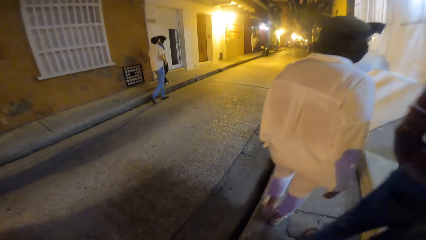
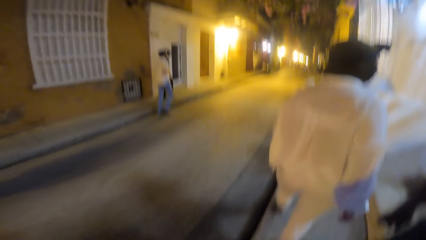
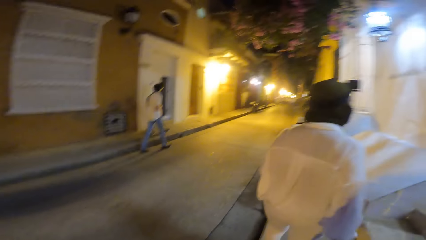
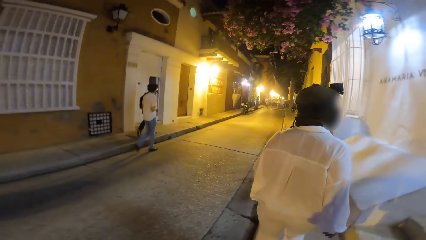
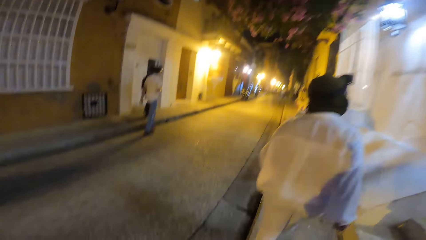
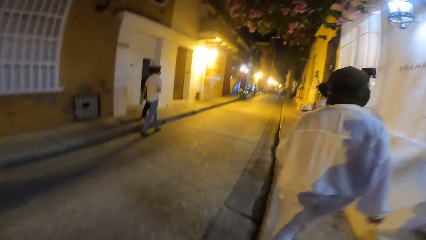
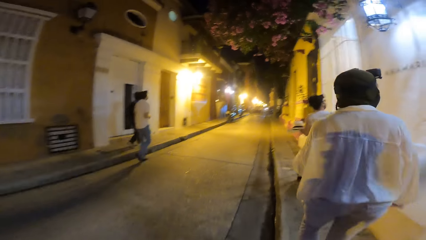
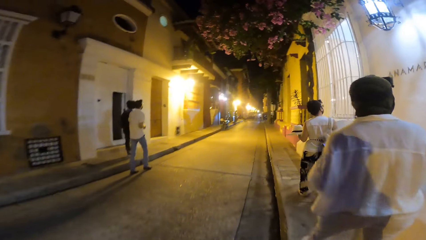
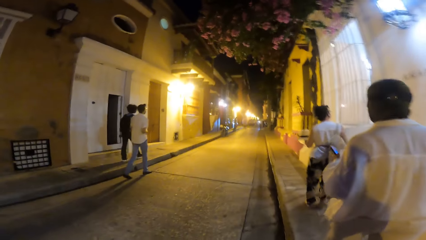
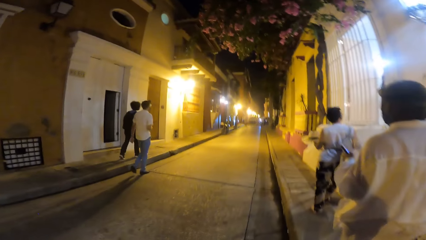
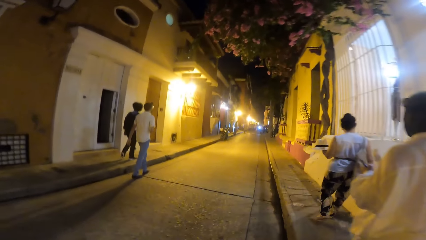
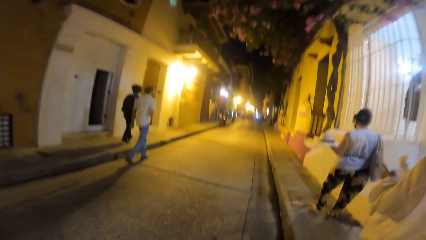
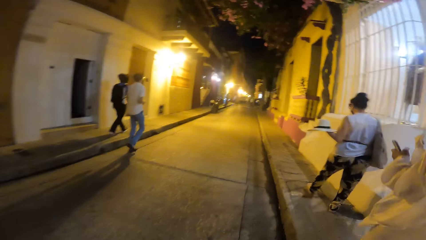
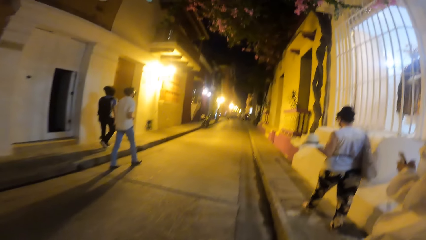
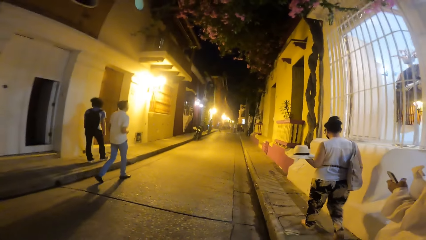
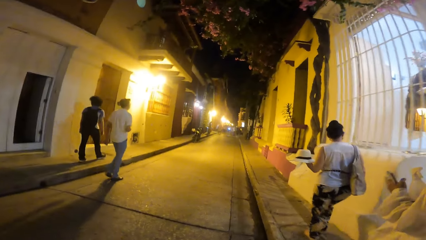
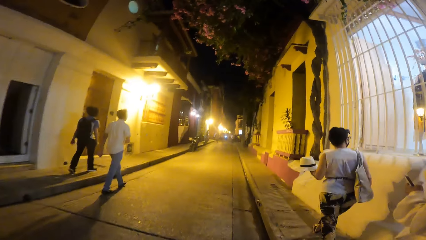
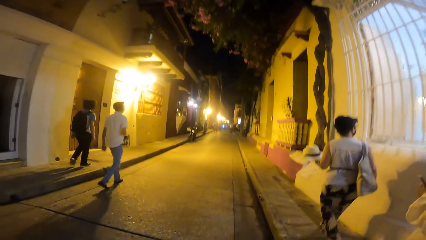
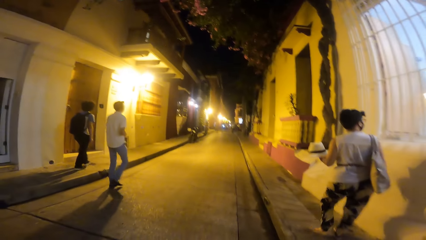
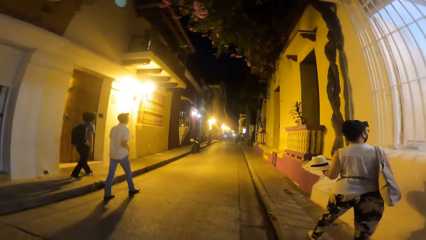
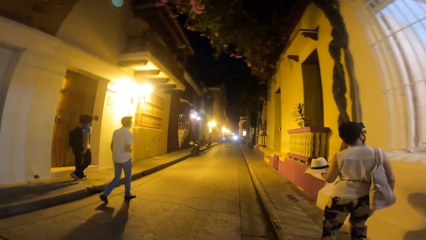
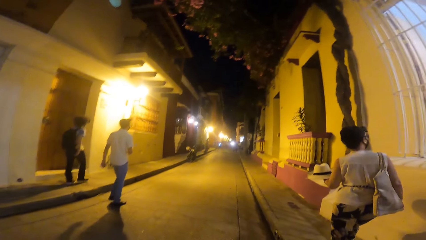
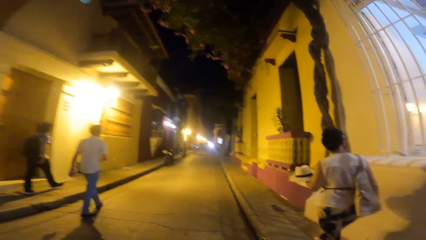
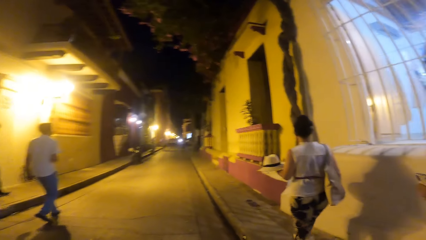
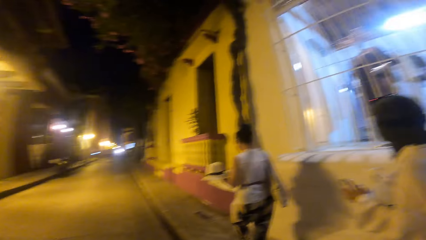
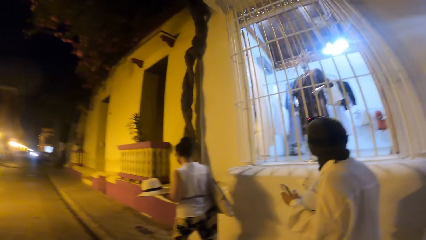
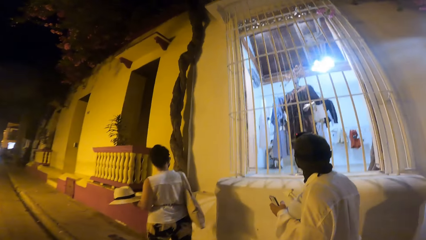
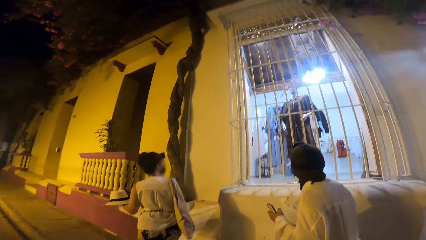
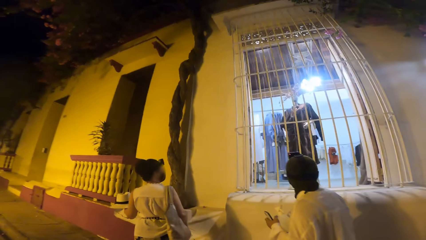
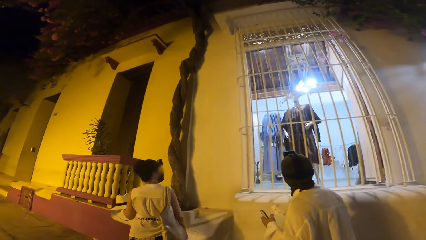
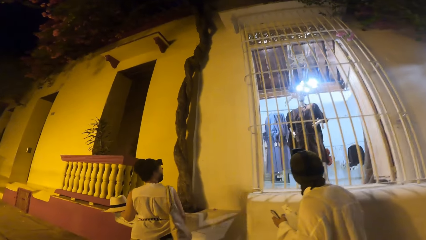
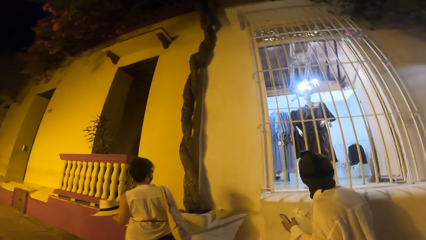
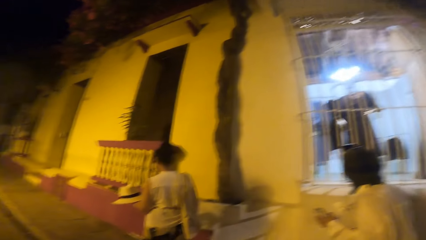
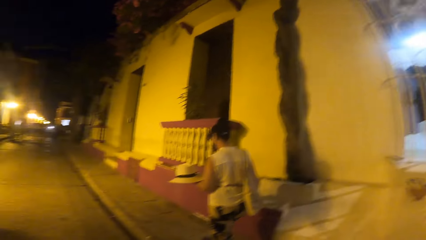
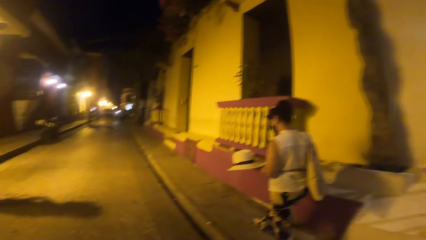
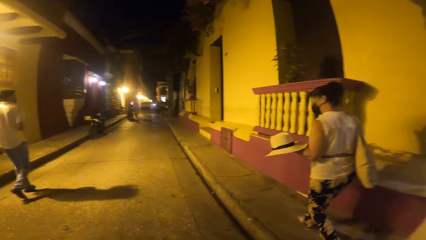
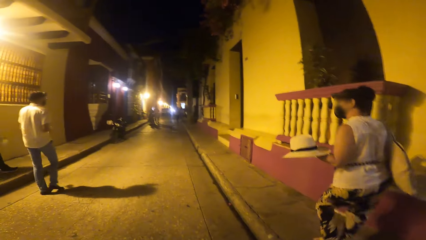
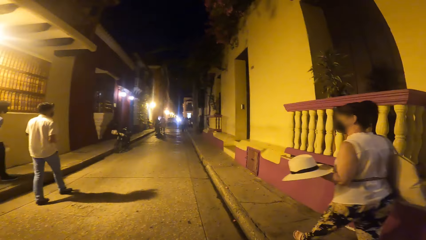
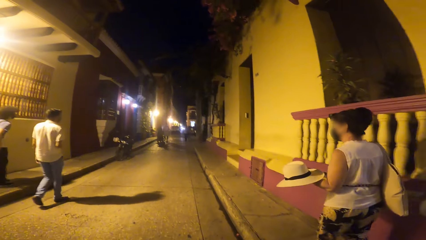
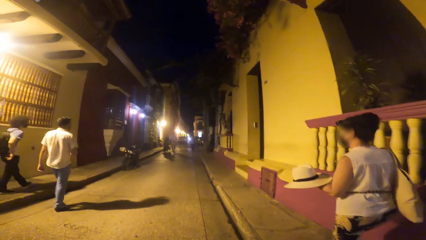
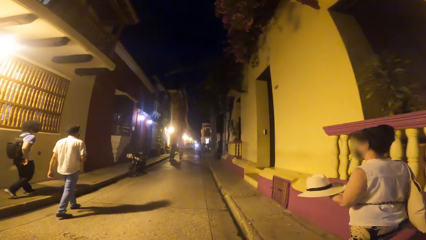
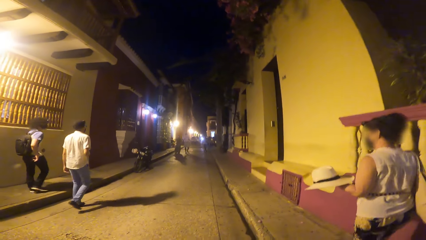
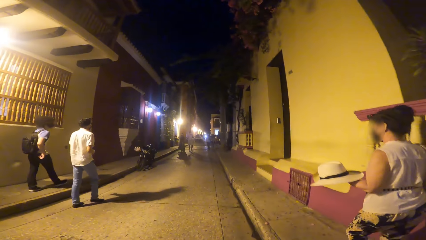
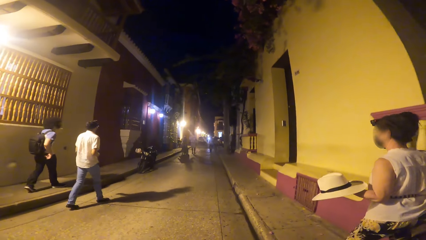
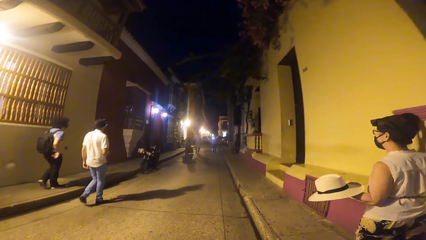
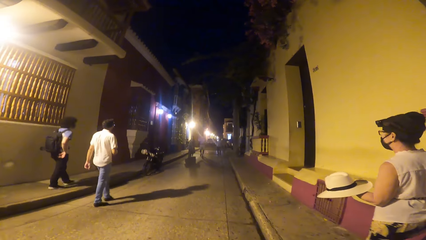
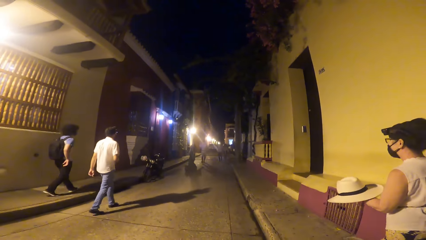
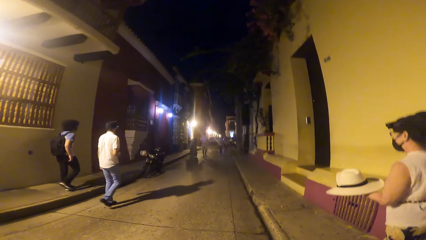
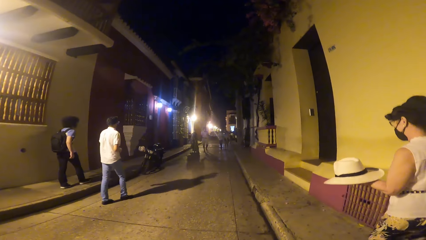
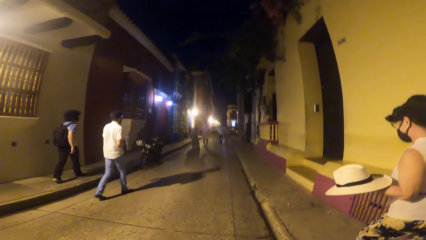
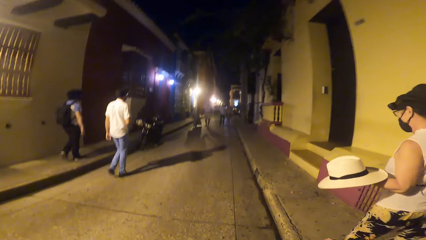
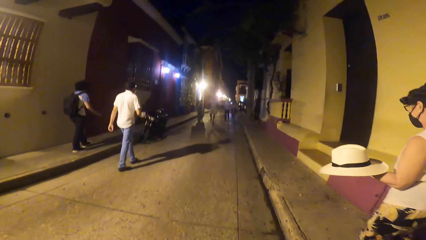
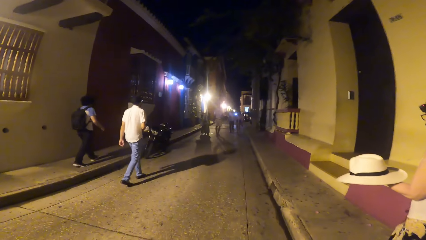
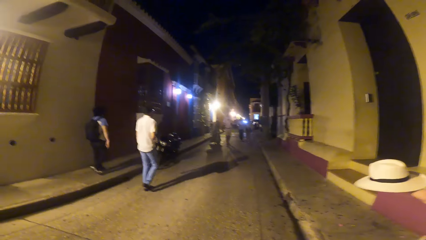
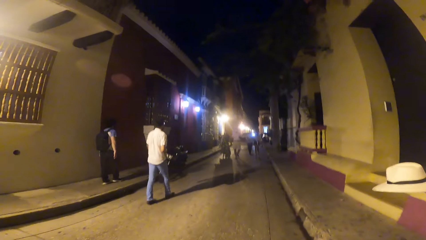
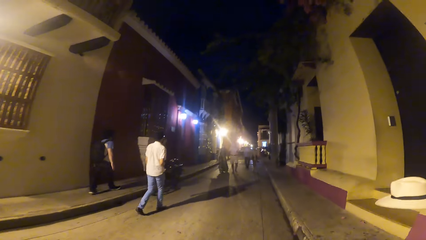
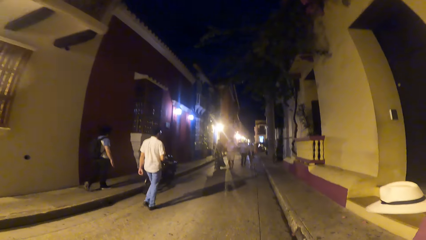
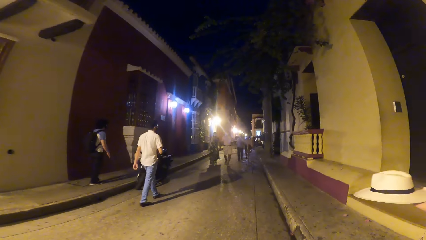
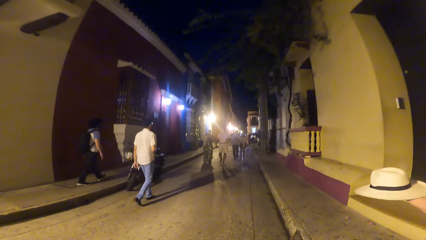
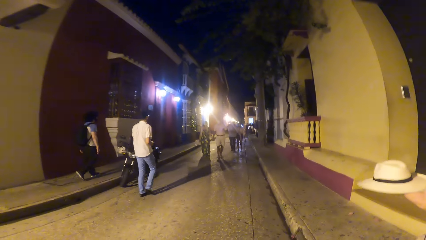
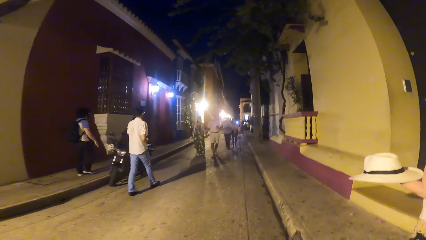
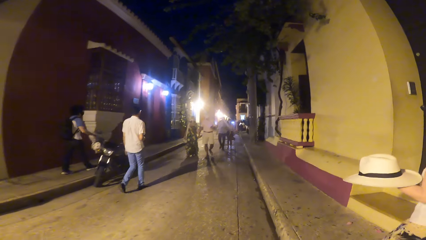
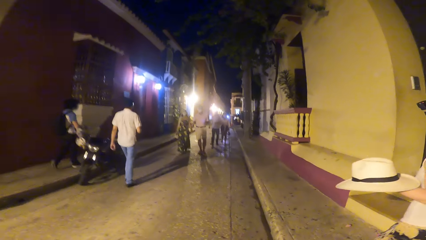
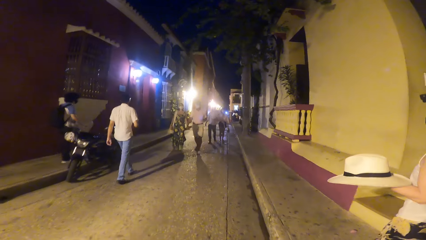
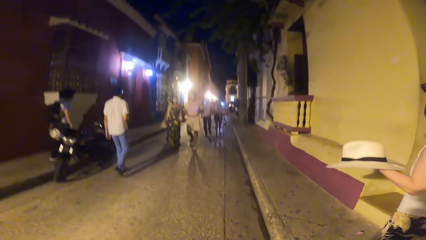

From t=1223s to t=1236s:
The camera wearer stares at a statue. They walk on an alley.

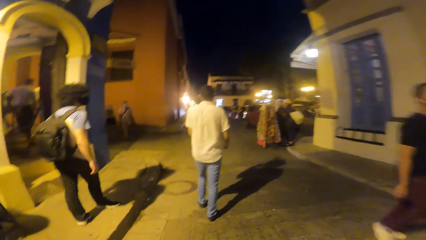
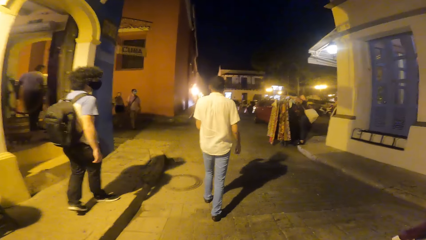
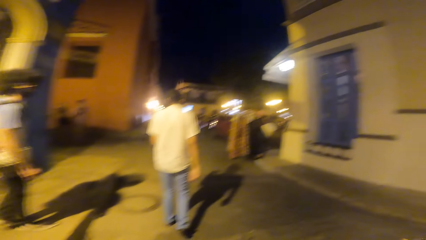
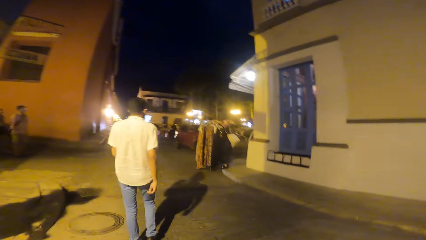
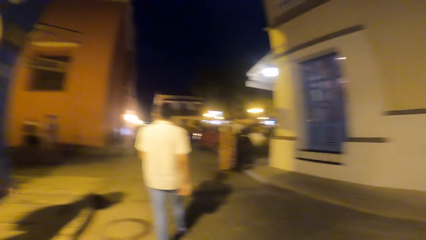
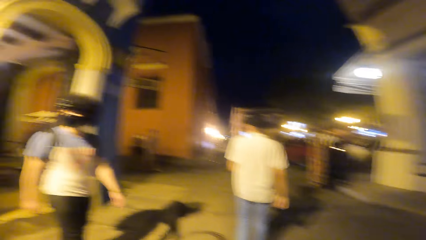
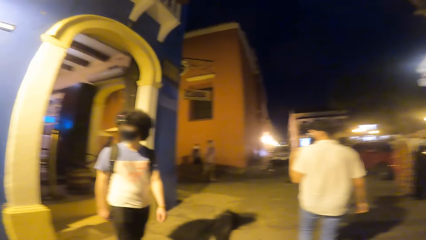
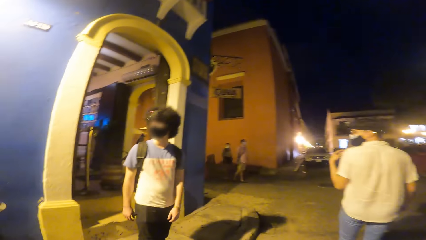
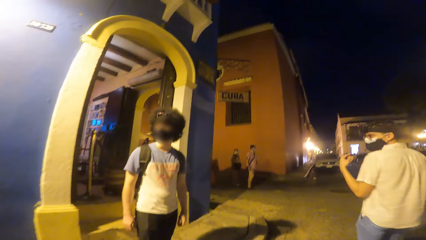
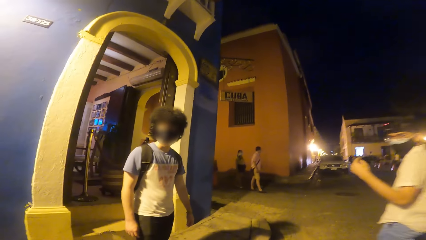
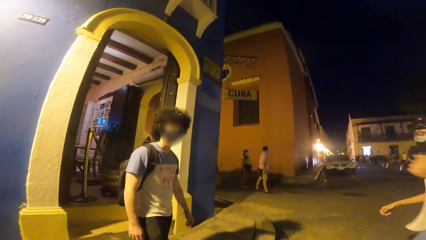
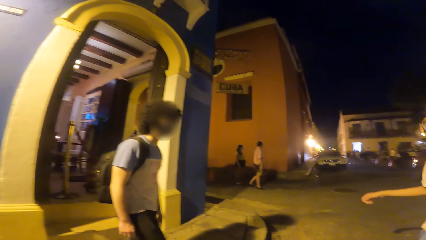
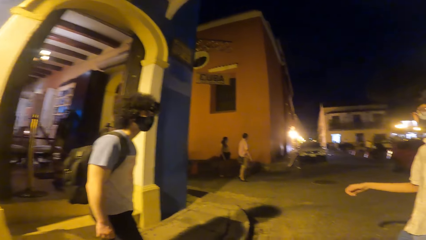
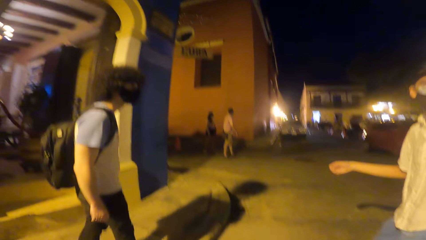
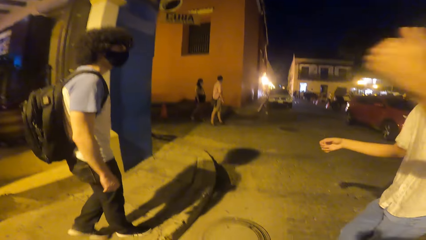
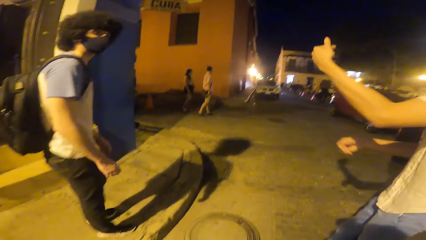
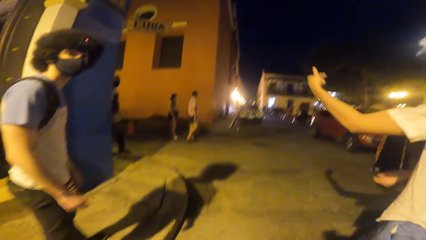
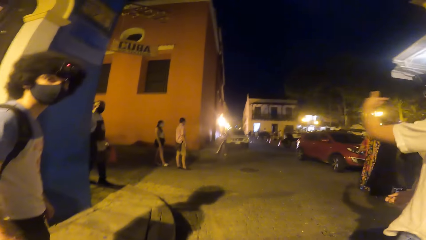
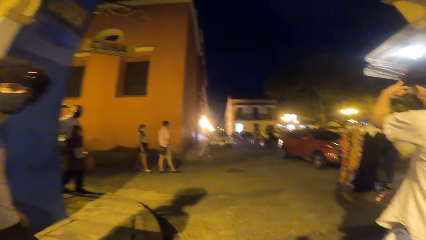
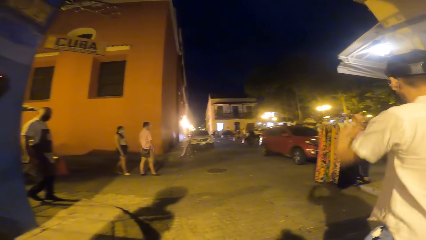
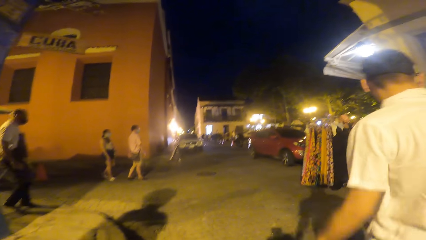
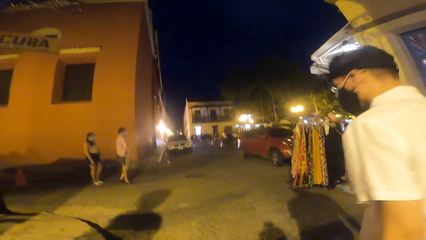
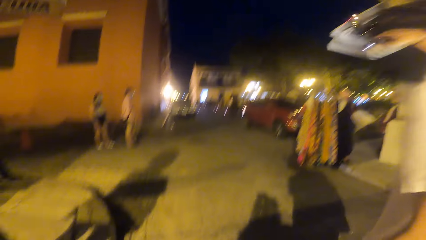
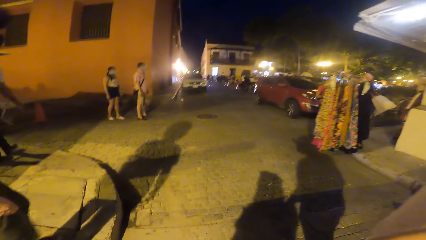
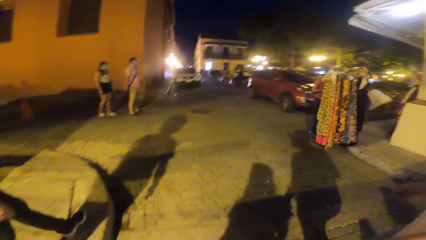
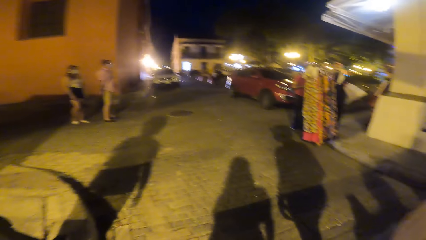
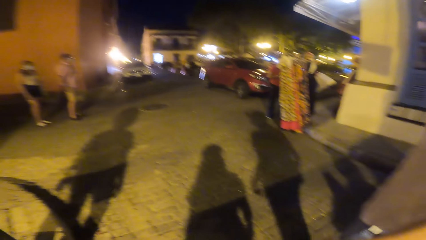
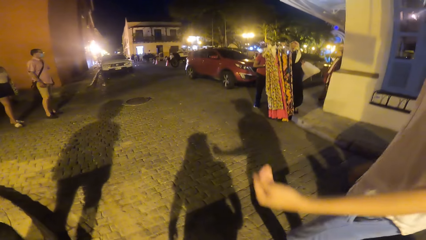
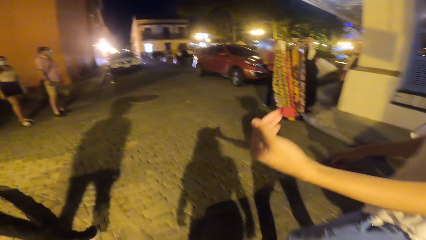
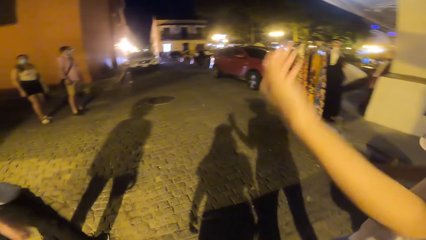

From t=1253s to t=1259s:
The camera wearer stares at a man. Another man converses with a third man, a woman, another woman and the camera wearer. A man interacts with a crowd. The camera wearer follows the man.
